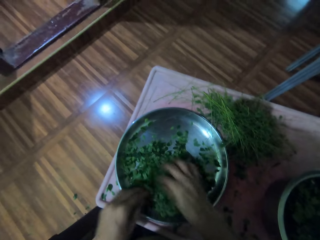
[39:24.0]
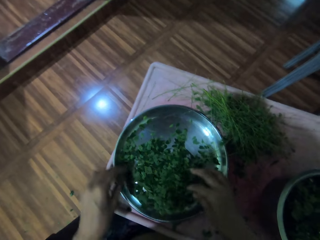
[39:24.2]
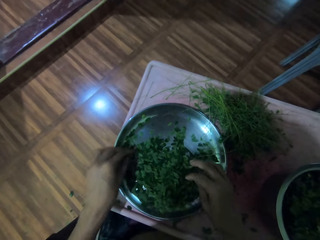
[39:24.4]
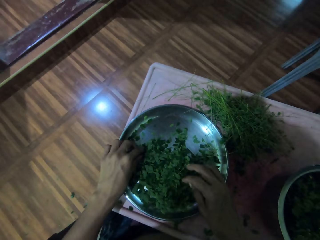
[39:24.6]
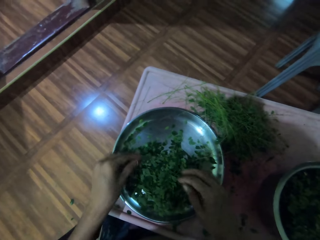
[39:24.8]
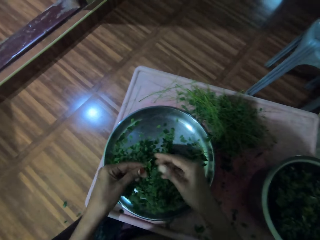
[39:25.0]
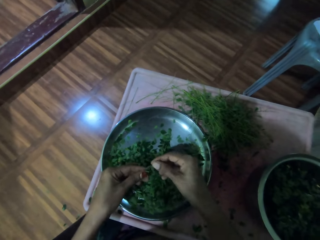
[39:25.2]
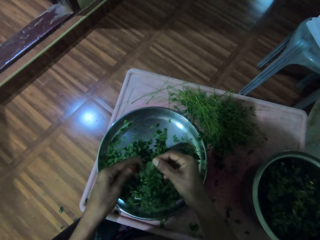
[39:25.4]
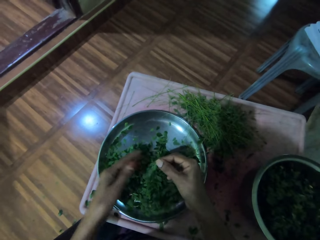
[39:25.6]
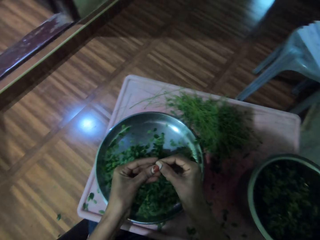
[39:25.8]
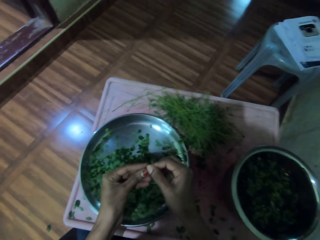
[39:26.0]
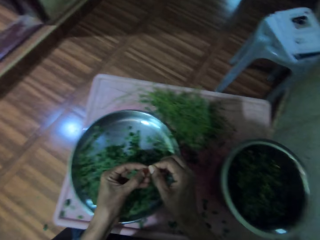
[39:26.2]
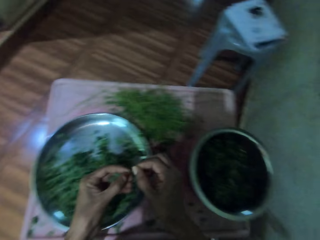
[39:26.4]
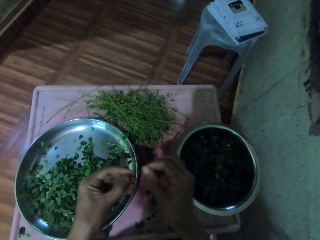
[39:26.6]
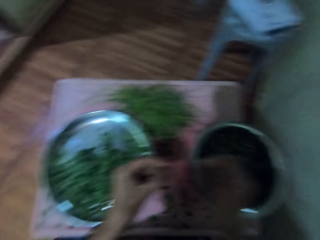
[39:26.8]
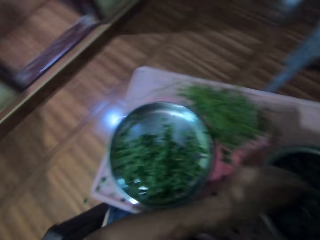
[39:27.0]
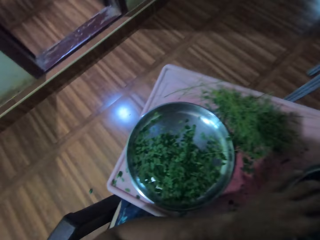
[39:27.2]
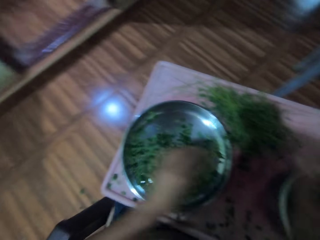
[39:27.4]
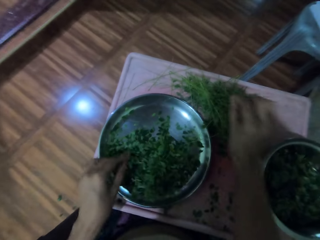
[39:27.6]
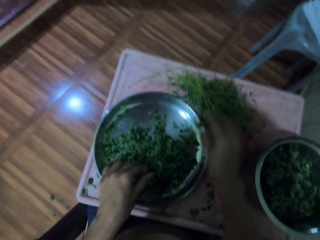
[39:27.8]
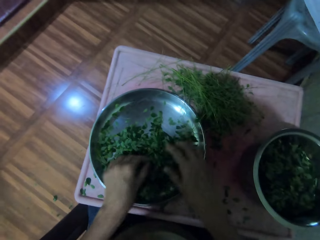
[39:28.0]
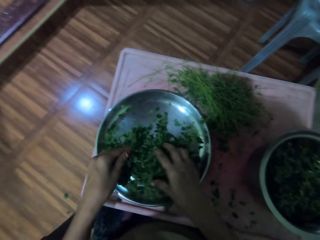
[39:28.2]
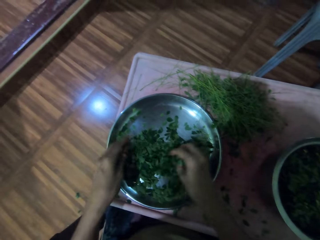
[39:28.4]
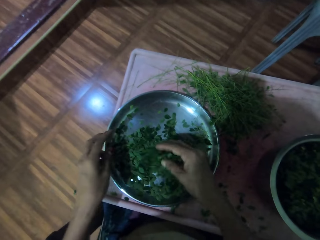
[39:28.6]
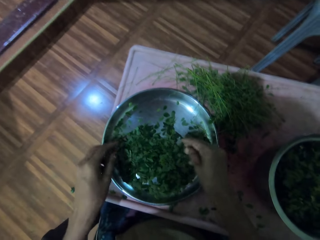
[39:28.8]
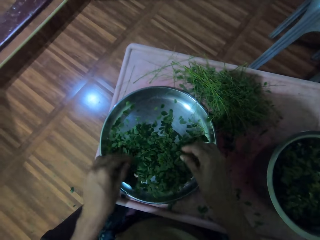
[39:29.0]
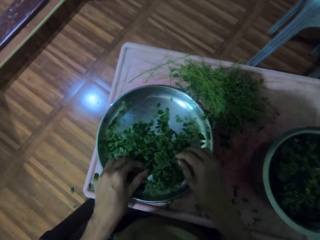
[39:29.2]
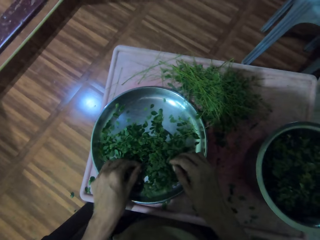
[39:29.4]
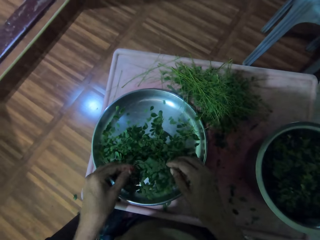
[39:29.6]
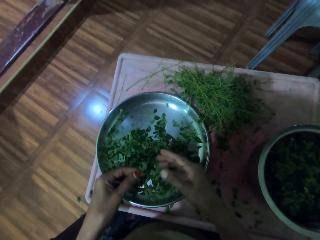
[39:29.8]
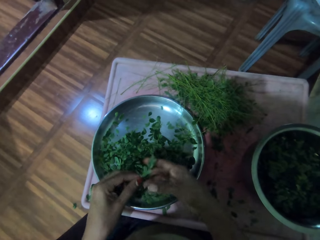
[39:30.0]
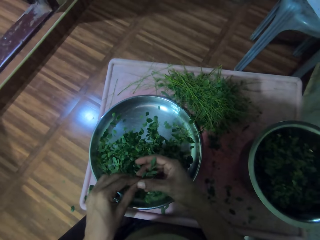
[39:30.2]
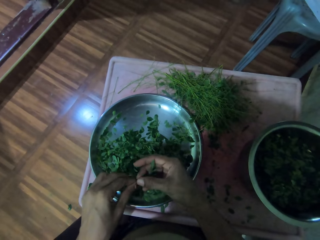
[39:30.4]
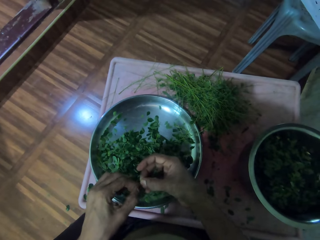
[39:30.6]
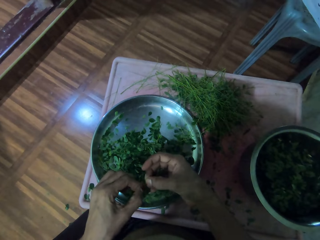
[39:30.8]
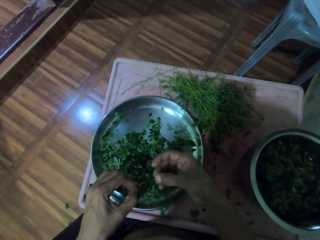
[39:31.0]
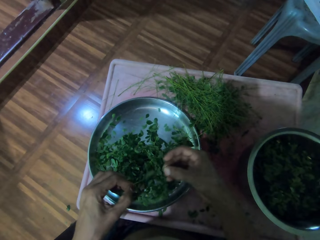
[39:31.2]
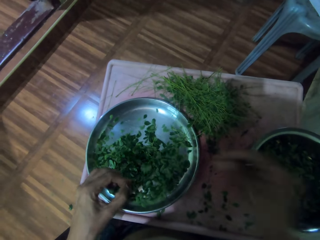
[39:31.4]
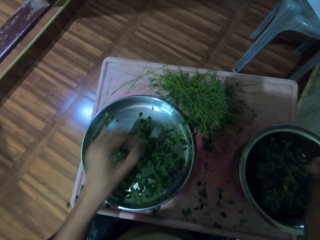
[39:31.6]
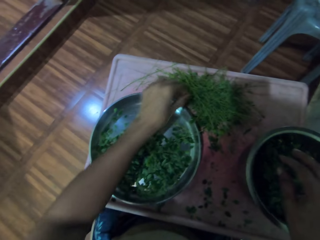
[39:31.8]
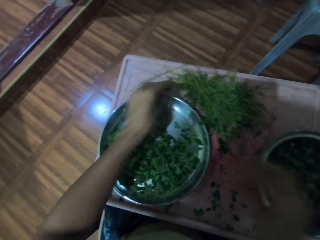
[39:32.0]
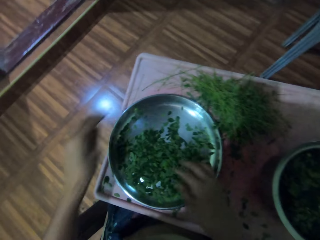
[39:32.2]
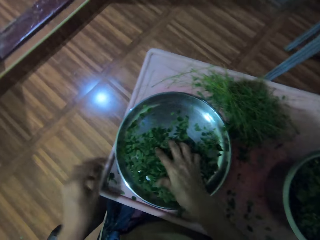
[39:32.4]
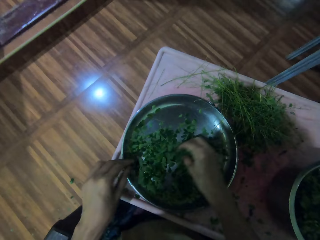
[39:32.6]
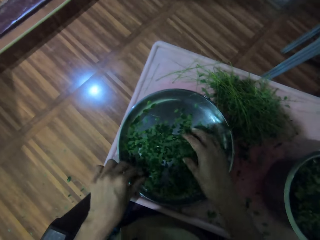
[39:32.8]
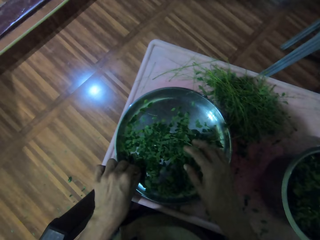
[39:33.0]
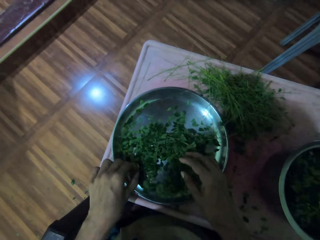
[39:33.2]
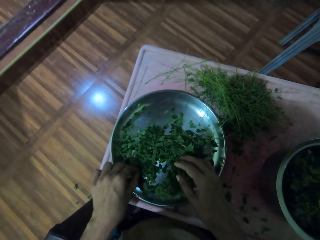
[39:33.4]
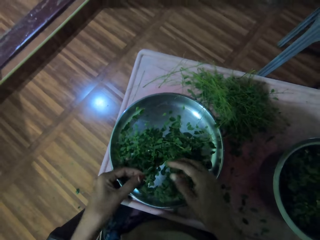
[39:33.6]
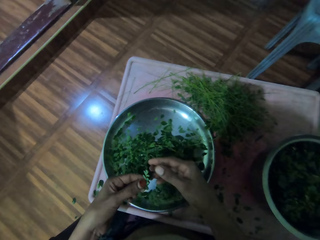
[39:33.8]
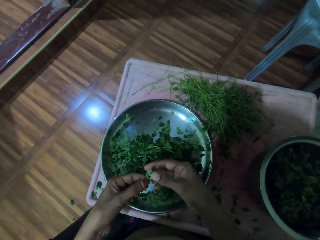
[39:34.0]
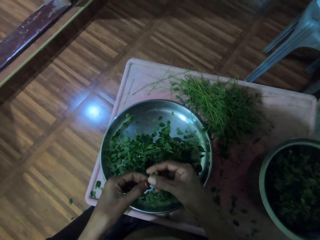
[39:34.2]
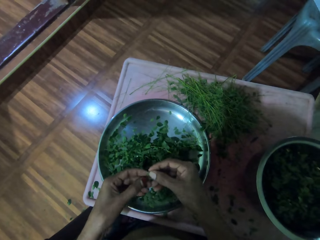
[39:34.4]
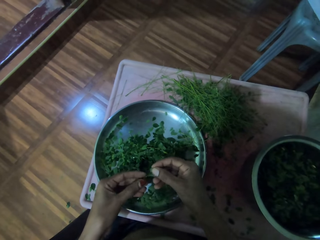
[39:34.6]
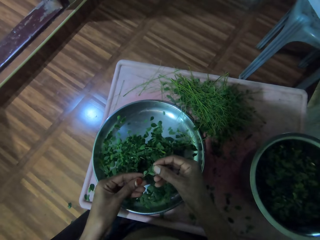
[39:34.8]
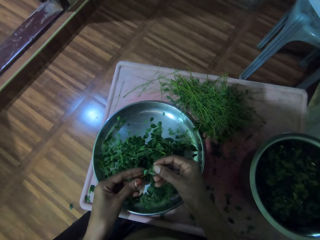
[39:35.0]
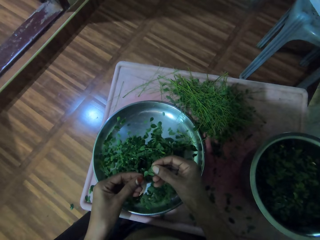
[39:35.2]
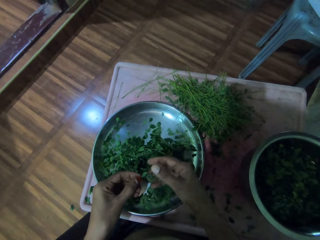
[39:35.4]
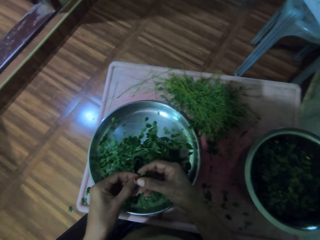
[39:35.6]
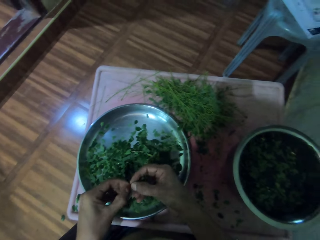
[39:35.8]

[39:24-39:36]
The camera wearer lifts up a leaf with her left hand. She shreds the leaves with her left hand. She puts the leaves on the aluminum bowl. She lifts up the leaves on the aluminum plate with both hands. She lifts up a leaf with her left hand. She shreds the leaves with her right hand. She puts the leaves on the aluminum bowl and drops the leafstalk on the aluminum bowl. She lifts up the leaves on the aluminum plate with the right hand. She lifts up a leaf with her left hand.

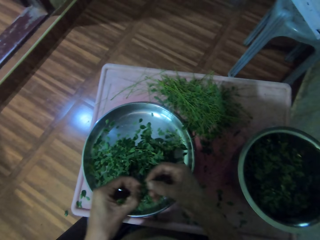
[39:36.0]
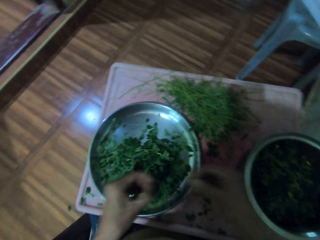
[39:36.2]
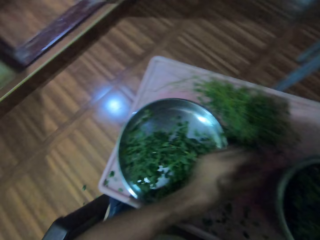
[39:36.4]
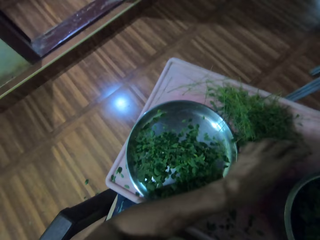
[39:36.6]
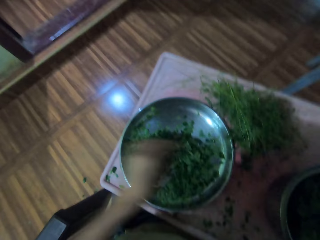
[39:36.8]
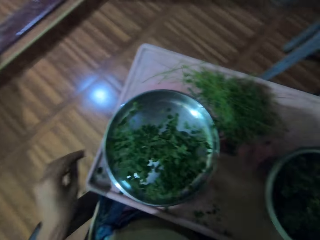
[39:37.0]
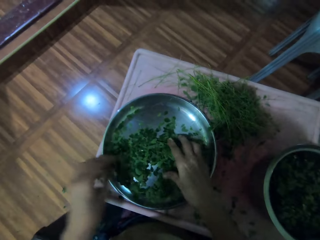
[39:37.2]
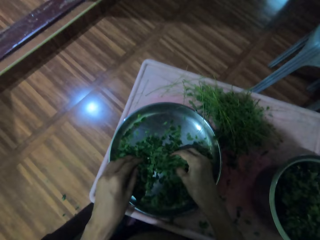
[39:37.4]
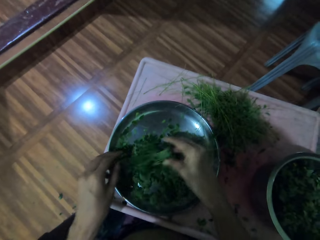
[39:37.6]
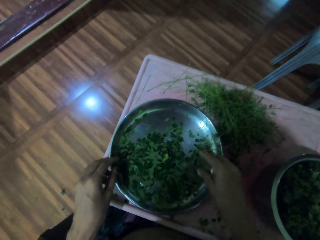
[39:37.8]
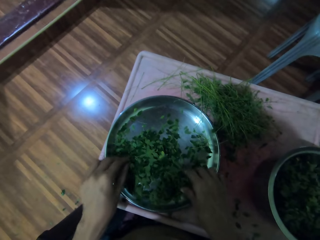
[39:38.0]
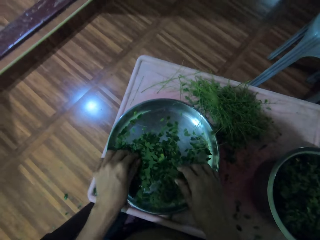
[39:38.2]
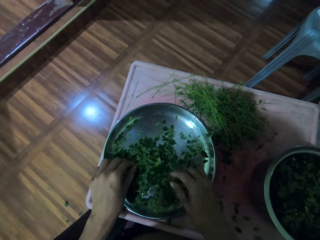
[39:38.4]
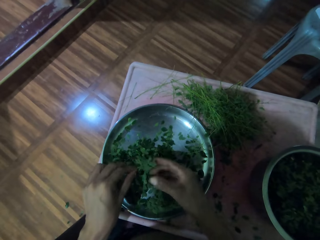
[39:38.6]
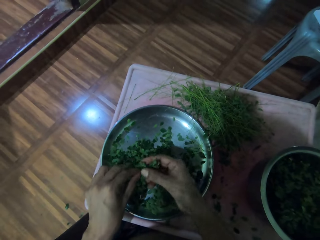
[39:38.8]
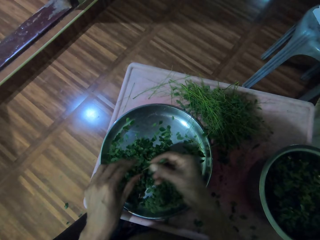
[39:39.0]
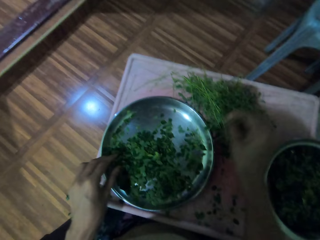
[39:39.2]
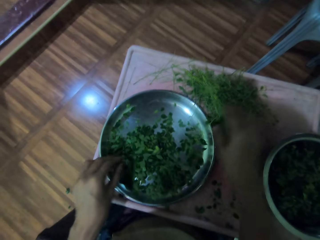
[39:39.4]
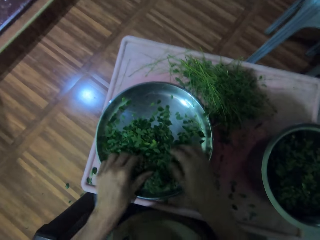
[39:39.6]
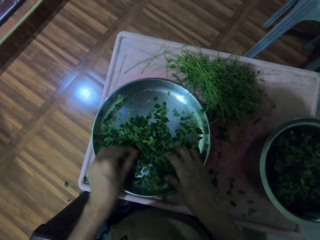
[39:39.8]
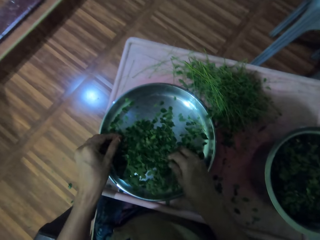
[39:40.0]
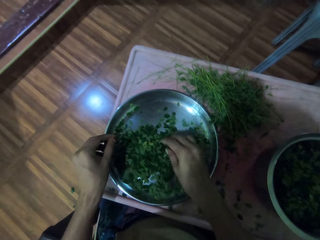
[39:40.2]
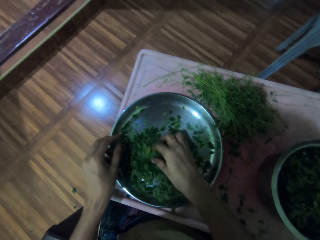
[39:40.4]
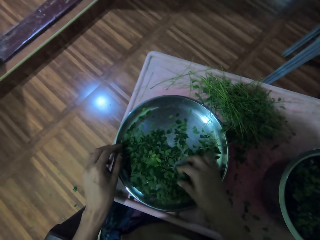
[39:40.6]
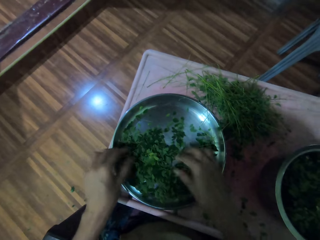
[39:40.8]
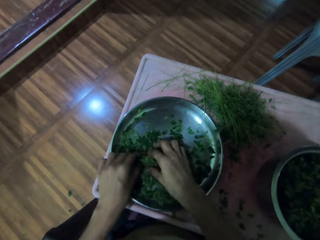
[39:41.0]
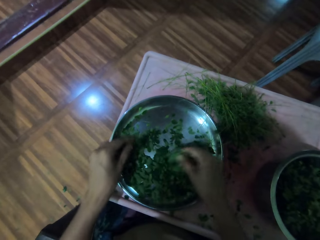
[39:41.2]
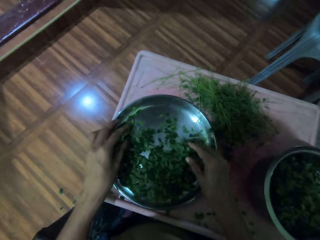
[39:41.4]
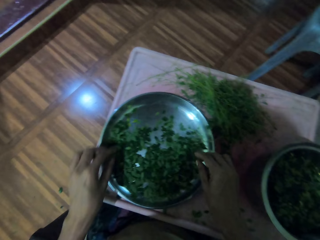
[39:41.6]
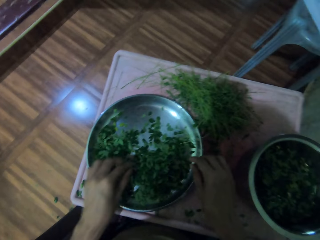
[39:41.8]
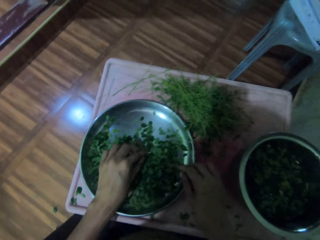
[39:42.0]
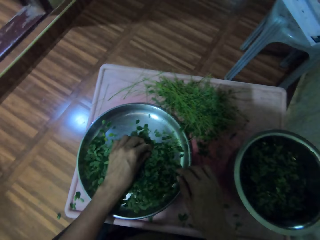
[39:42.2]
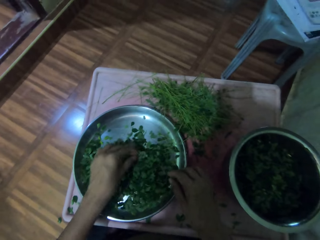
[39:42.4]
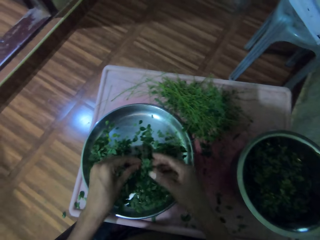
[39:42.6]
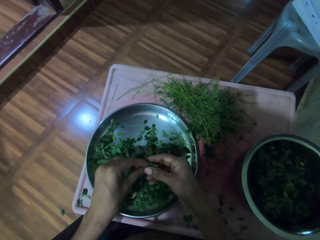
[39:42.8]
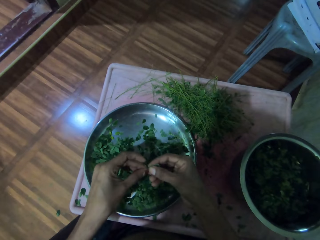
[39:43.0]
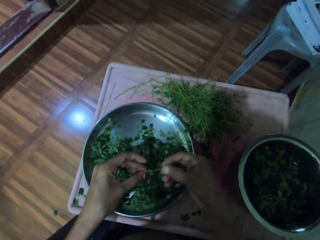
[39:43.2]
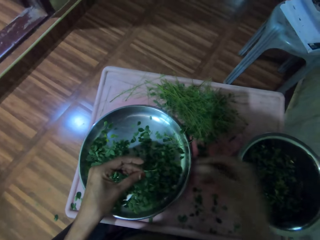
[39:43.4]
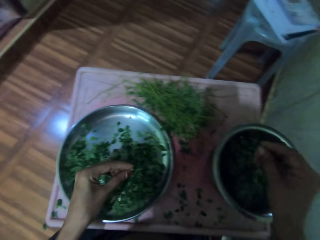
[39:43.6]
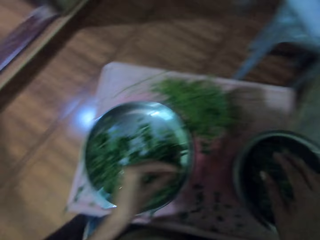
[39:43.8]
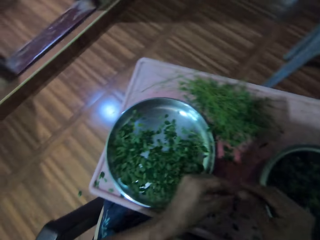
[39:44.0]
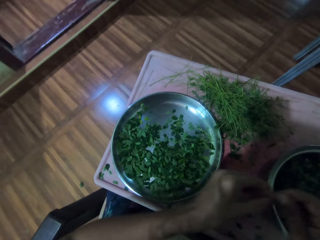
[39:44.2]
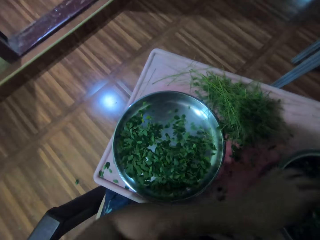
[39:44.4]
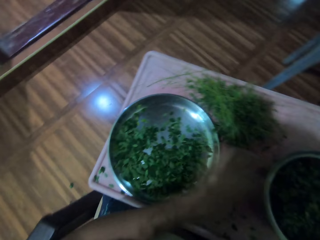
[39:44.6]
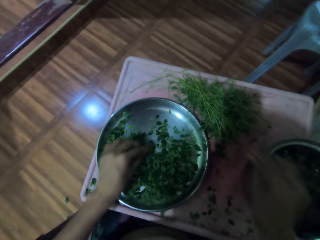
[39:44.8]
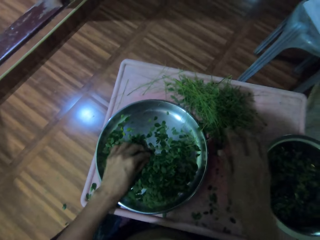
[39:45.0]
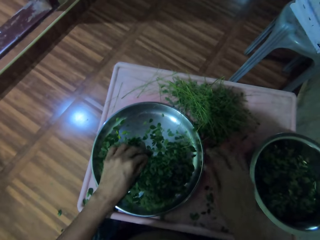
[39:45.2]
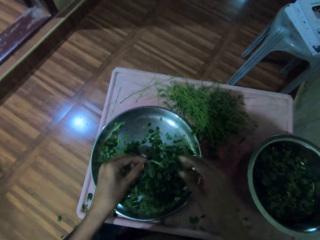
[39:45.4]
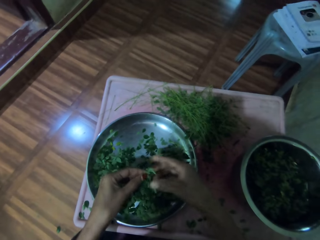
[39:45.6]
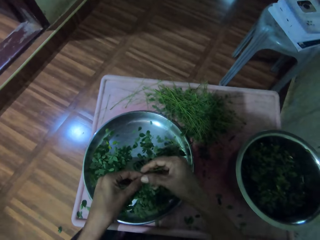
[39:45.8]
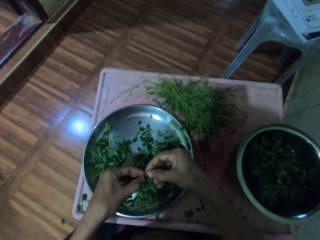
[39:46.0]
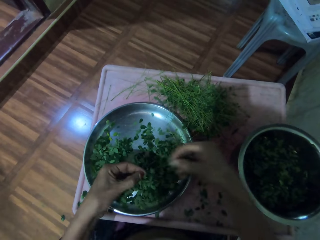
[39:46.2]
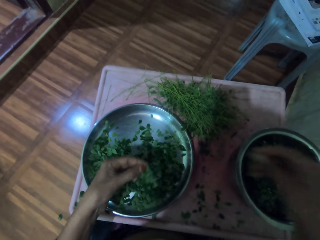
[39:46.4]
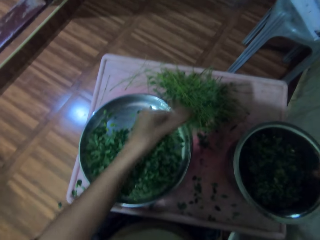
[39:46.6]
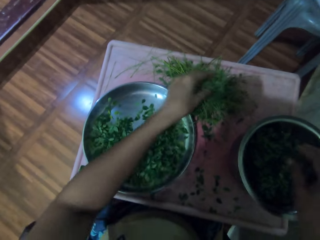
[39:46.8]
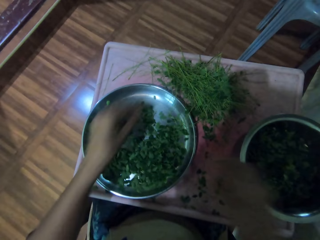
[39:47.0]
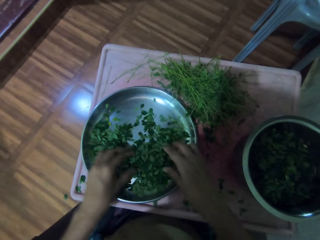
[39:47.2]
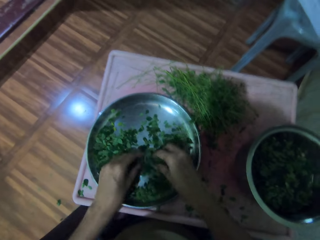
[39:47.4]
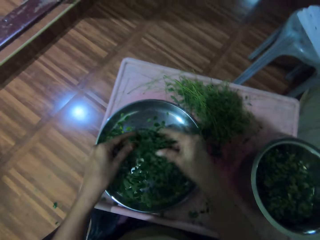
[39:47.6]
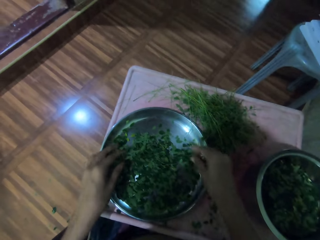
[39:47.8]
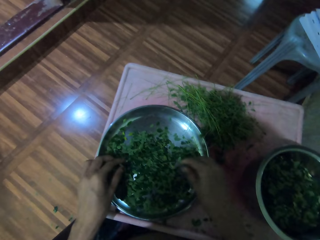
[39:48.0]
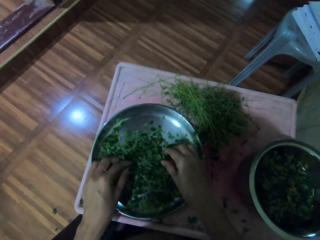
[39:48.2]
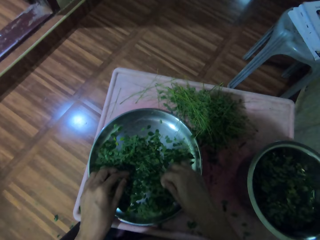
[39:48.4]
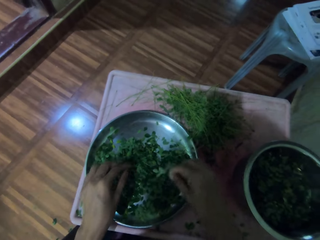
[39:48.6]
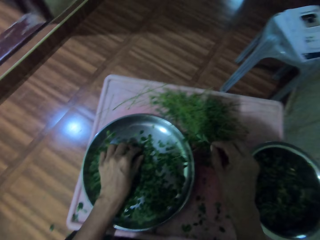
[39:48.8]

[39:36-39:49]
The camera wearer shreds the leaves with her right hand. She puts the leaves on the aluminum bowl. She lifts up the leaves on the aluminum plate with the right hand. She lifts up a leaf with her left hand. She lifts up the leaves on the aluminum plate with both hands. She shreds the leaves with her right hand. She lifts up the leaves on the aluminum plate with both hands.
